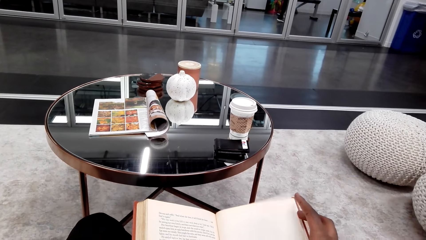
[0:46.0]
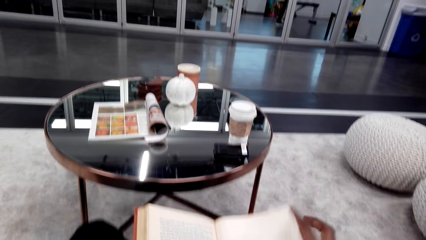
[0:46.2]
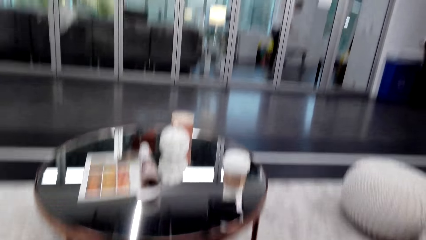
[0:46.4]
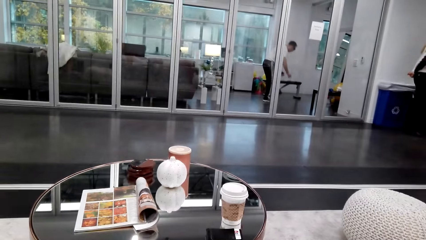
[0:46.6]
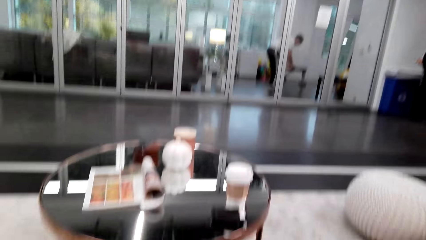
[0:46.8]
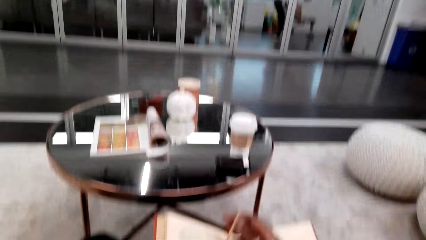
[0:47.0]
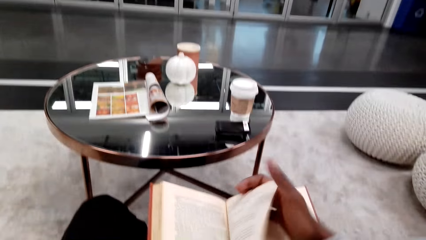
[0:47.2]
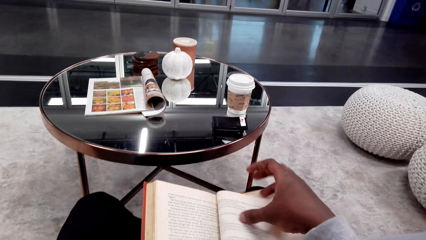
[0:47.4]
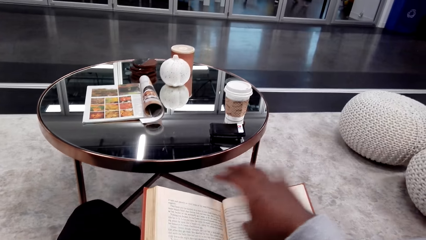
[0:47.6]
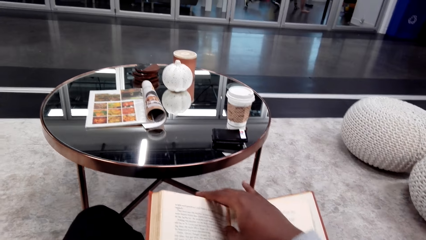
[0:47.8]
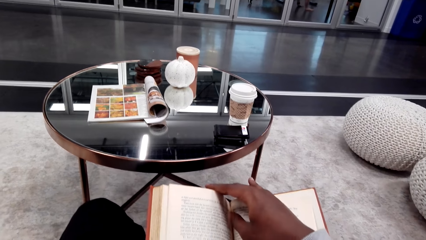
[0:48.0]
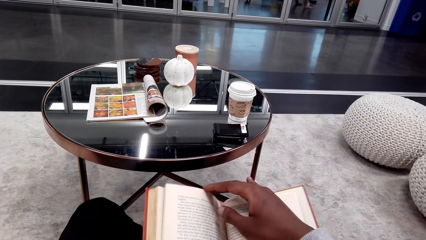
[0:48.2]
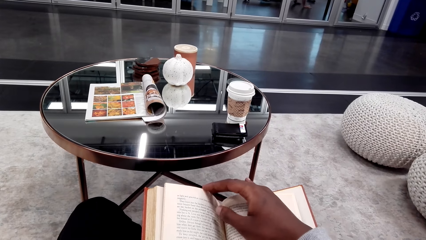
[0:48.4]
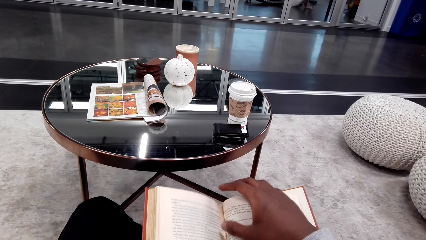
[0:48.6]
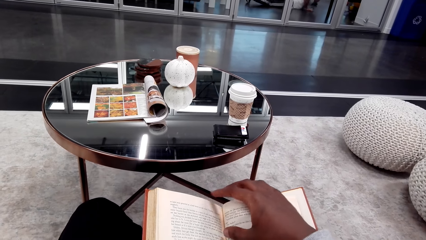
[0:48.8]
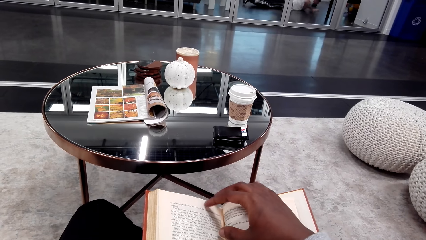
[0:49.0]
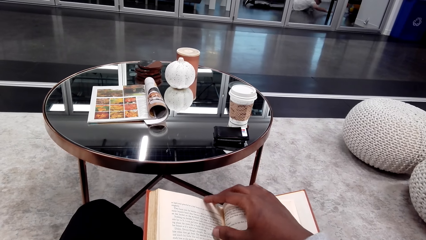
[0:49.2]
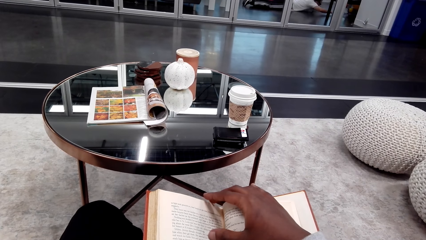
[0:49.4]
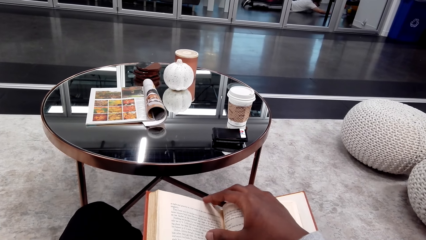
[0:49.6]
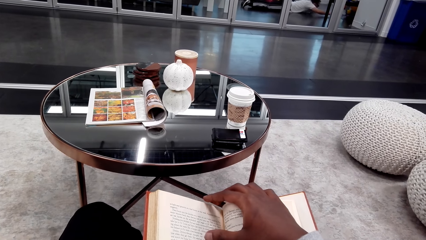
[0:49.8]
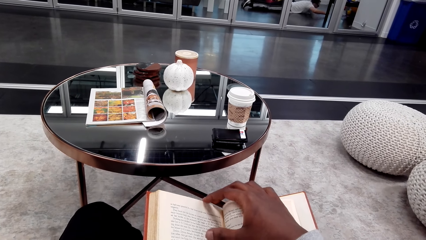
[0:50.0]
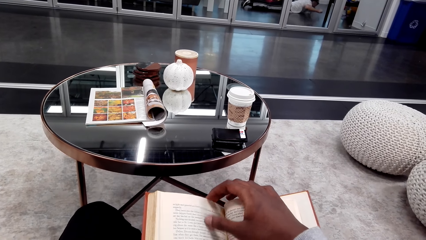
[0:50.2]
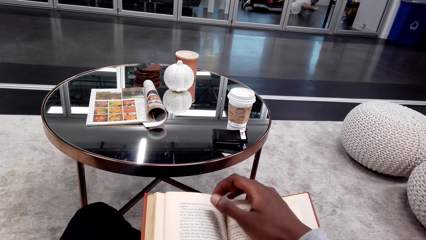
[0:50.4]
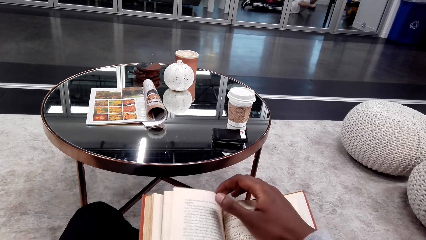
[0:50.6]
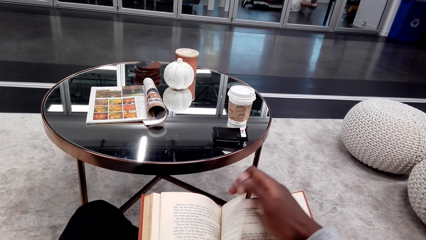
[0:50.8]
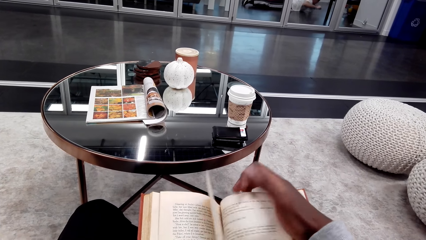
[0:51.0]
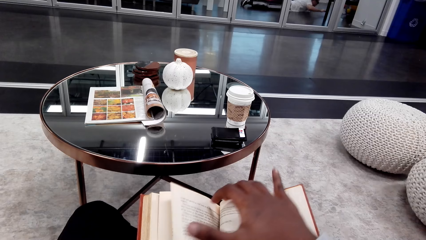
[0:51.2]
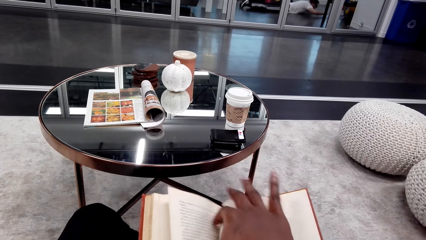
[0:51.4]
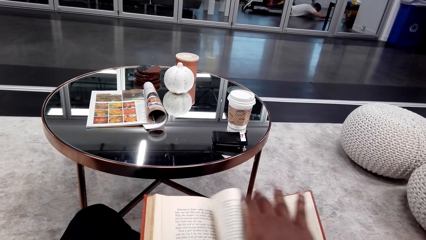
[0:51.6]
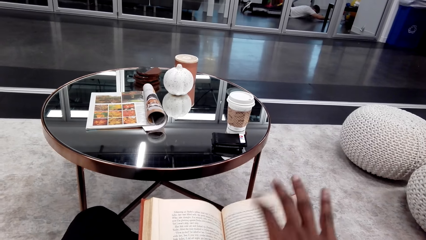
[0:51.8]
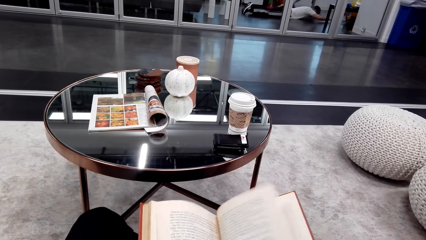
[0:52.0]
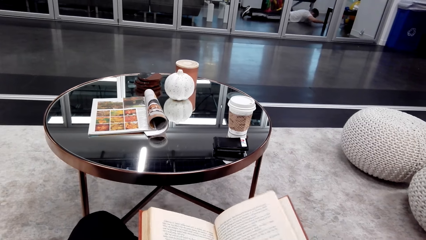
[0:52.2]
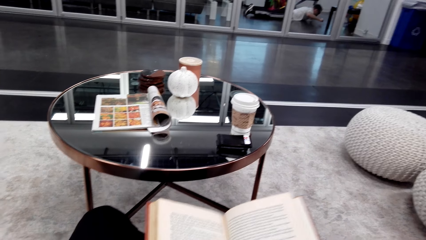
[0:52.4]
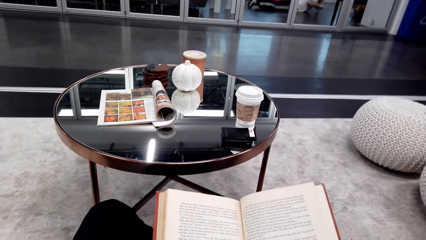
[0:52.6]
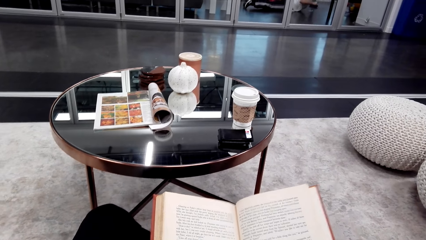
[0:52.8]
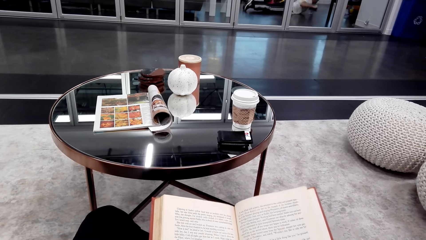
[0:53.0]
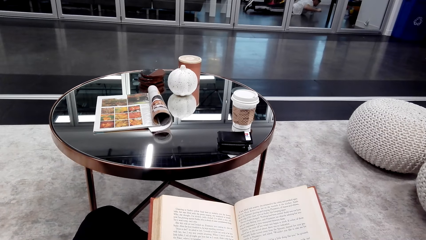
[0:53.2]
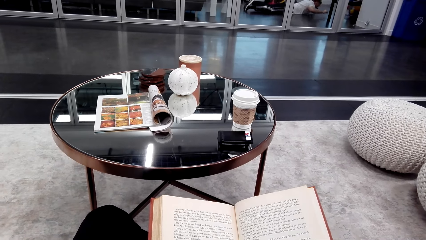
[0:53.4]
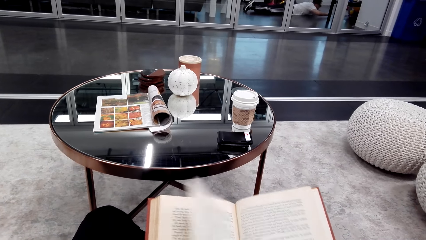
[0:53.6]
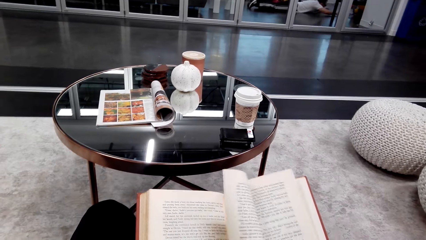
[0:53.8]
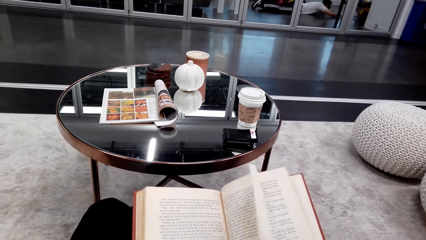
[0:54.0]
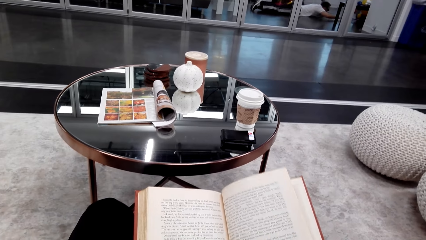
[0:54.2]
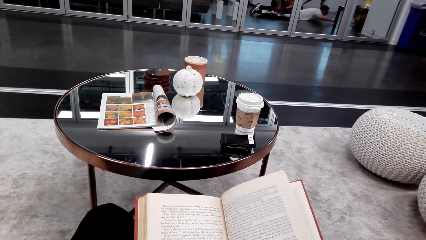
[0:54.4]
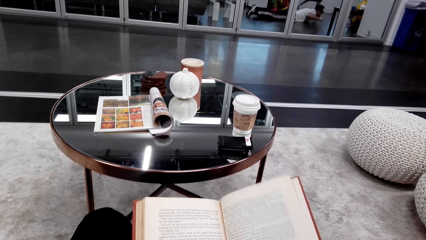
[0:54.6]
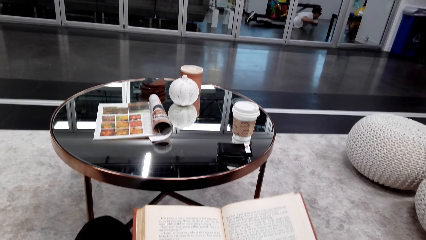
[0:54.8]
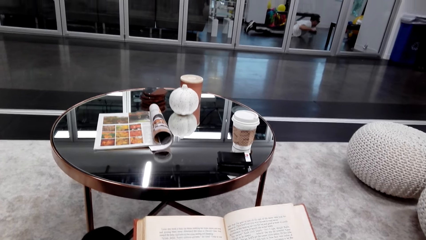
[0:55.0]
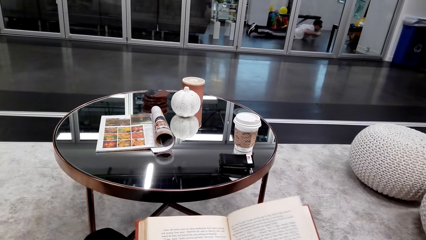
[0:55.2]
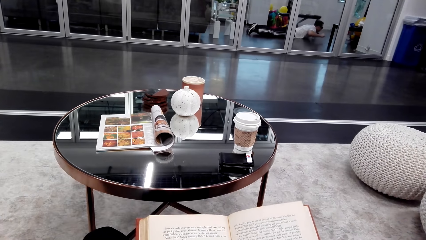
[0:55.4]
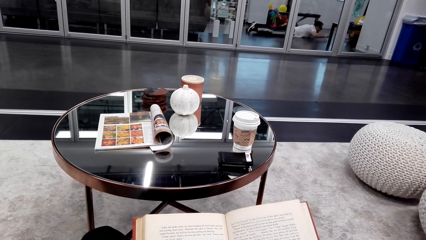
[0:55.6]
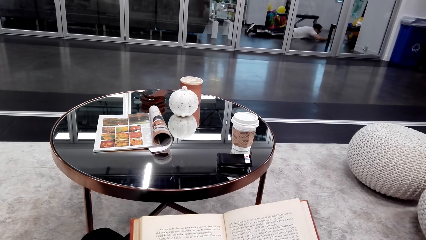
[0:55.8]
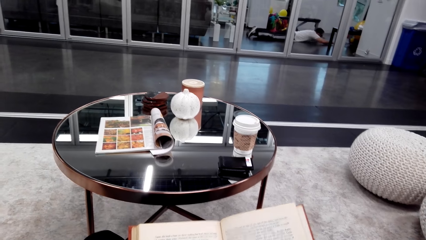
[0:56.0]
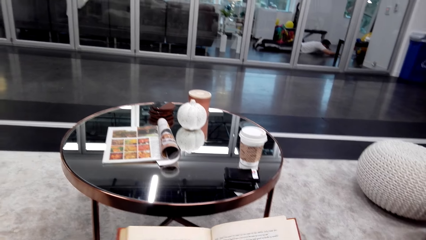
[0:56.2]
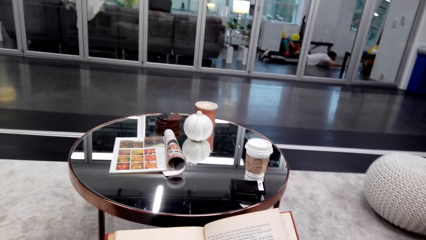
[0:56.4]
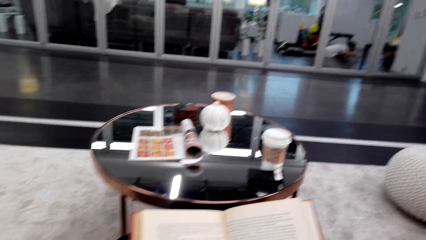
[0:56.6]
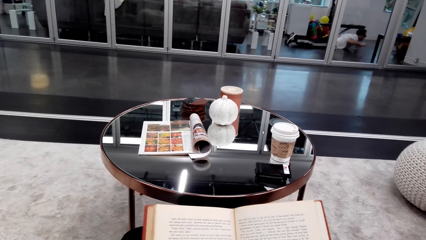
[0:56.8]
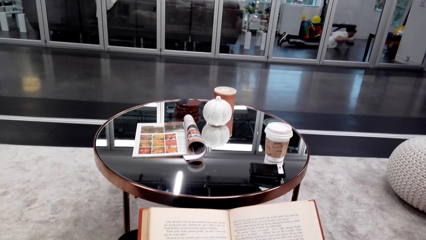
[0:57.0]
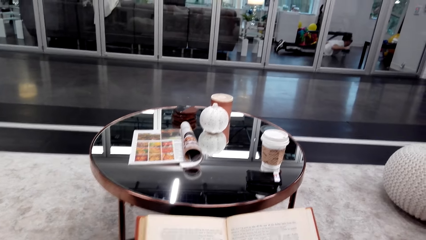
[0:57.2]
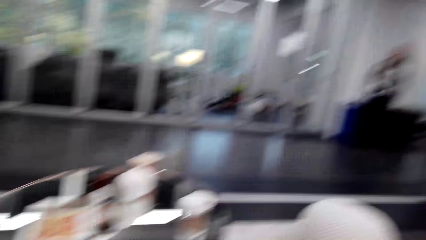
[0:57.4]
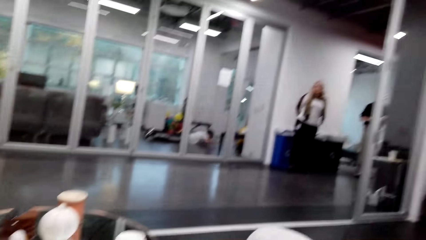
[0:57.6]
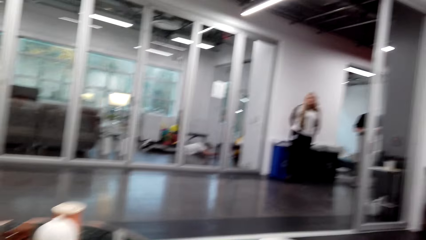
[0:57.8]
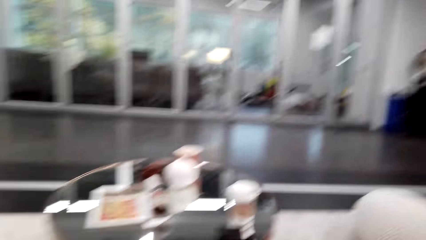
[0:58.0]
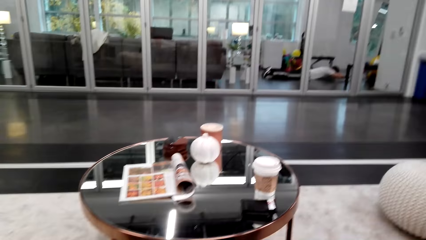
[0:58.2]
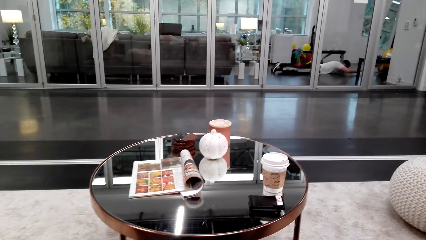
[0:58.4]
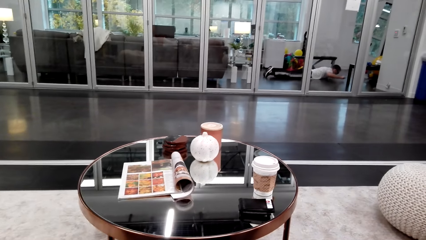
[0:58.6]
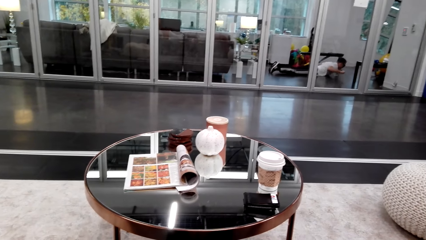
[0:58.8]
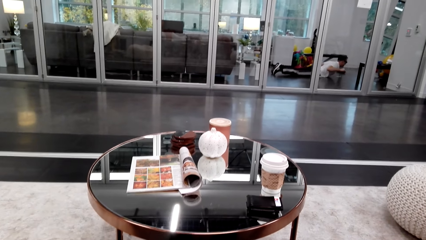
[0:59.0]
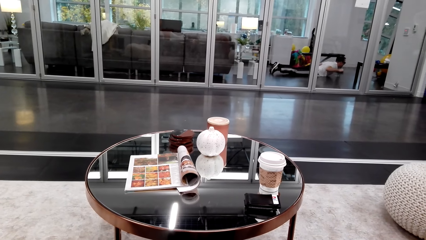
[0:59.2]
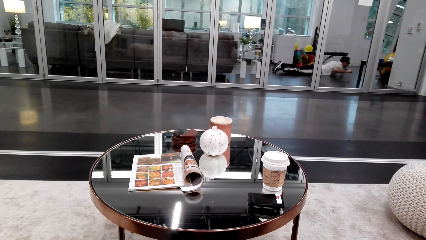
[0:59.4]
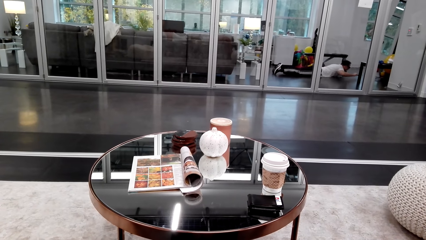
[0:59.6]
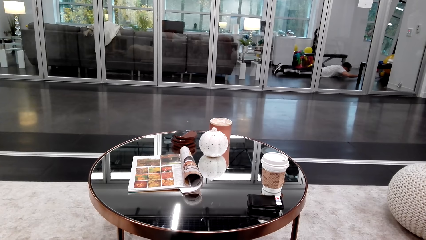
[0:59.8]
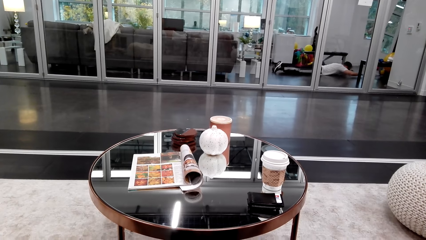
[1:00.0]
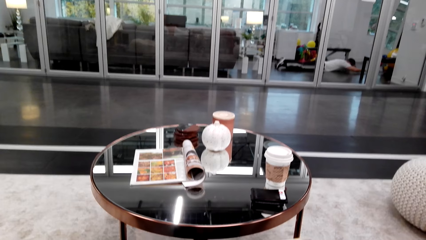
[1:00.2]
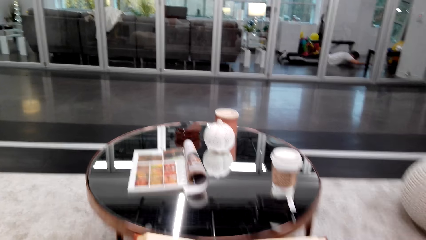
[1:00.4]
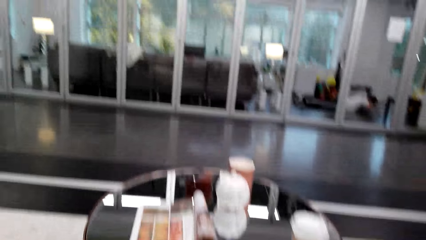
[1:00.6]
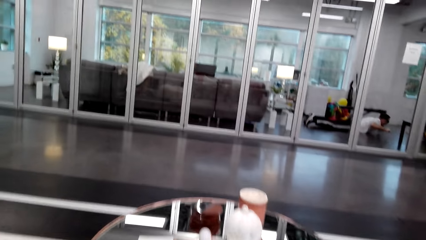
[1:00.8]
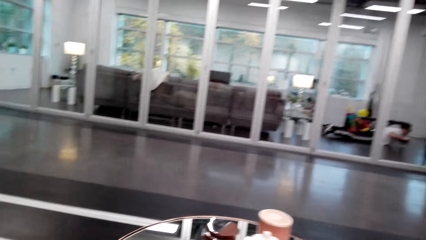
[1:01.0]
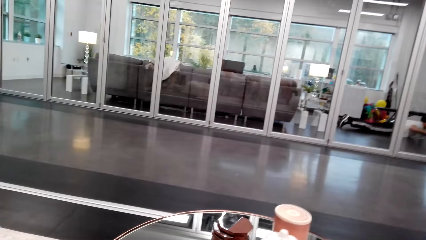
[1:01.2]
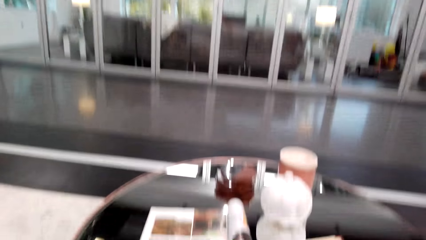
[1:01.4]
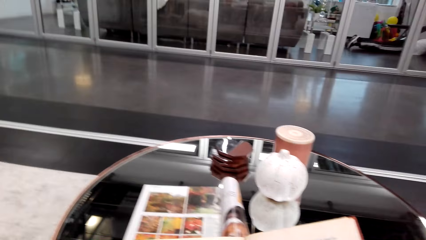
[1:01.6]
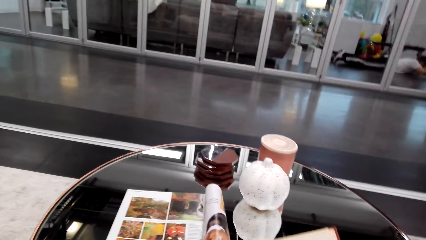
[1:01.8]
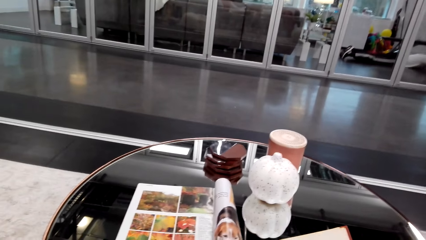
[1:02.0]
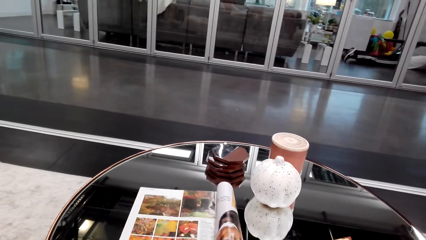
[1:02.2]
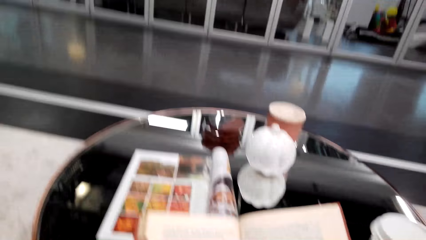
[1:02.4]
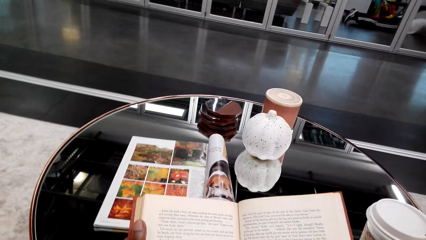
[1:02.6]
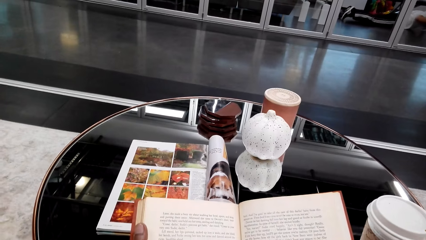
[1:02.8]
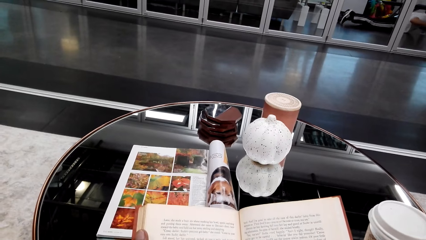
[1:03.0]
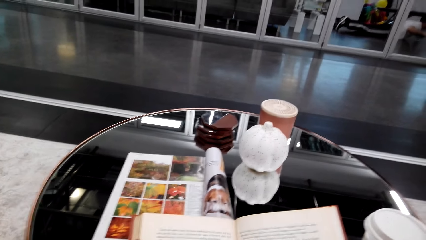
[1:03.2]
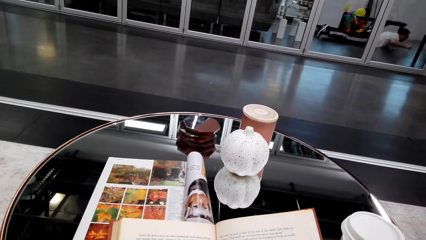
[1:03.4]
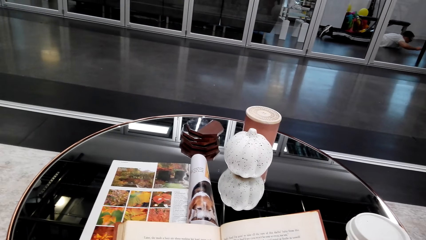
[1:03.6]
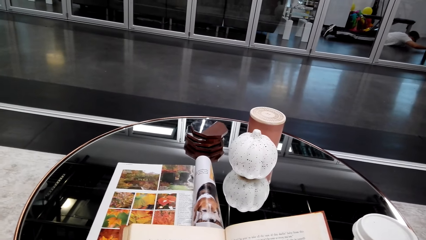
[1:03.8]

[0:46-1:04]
The camera wearer looks around. They flip pages on the book. They look around. They put the book on the table.
